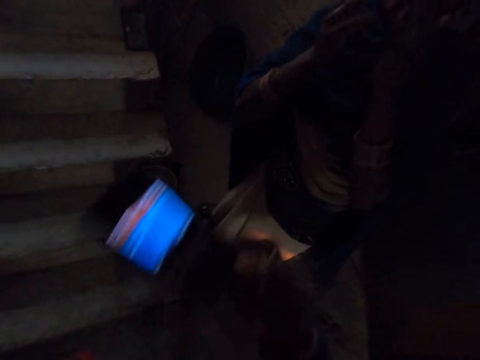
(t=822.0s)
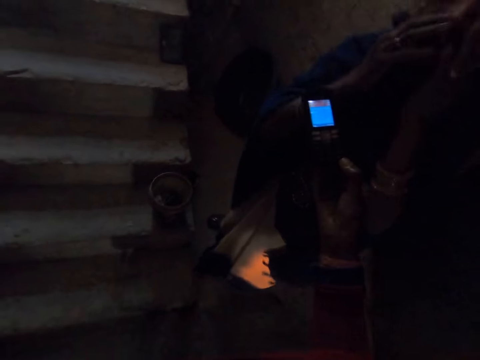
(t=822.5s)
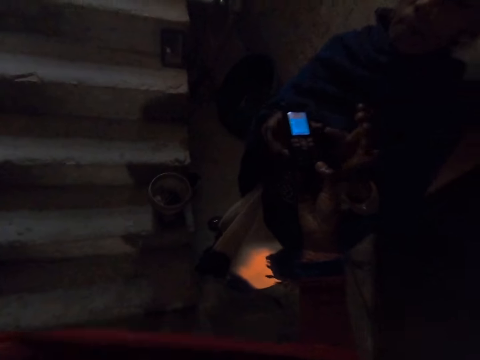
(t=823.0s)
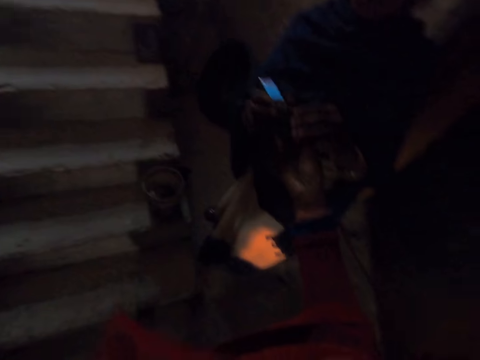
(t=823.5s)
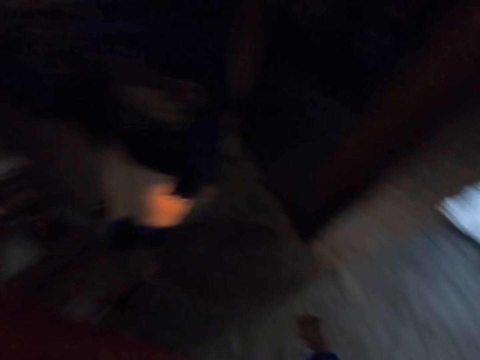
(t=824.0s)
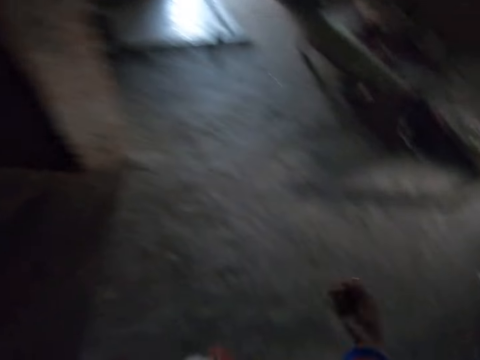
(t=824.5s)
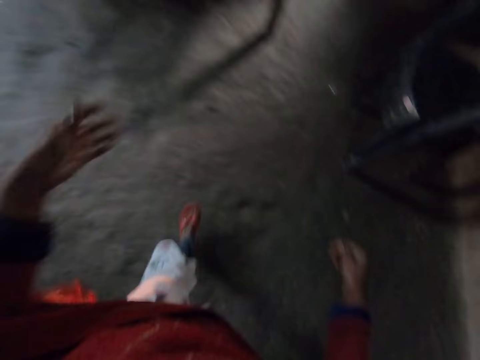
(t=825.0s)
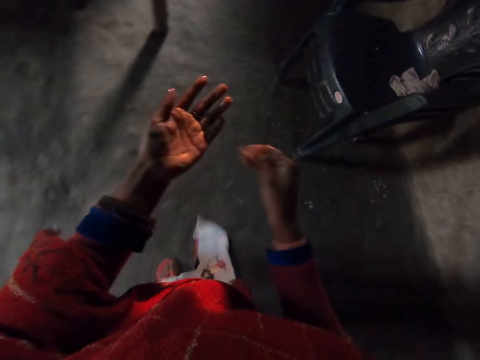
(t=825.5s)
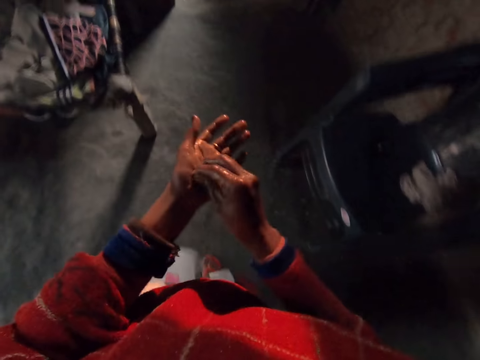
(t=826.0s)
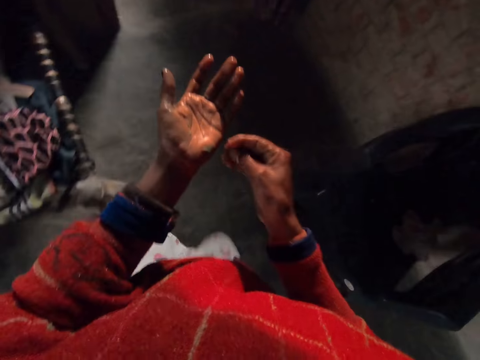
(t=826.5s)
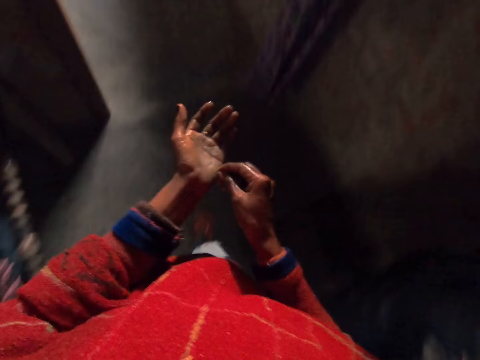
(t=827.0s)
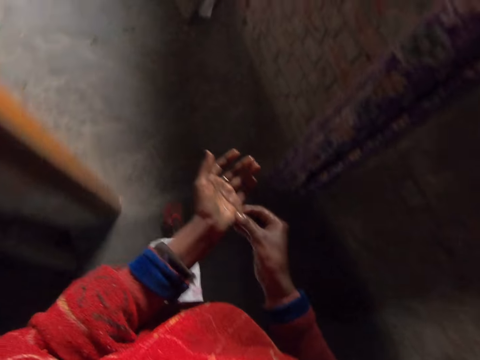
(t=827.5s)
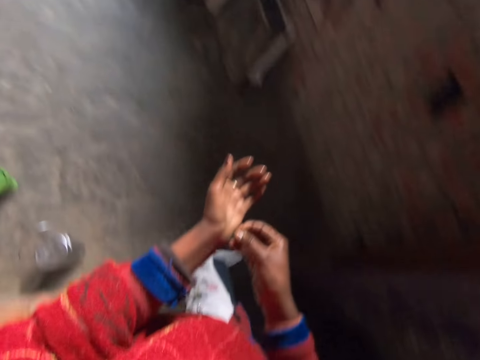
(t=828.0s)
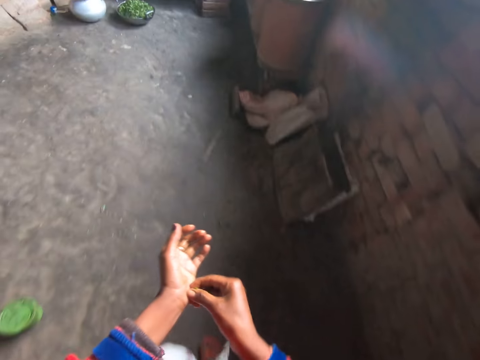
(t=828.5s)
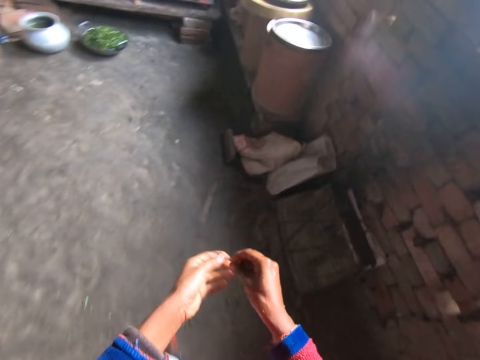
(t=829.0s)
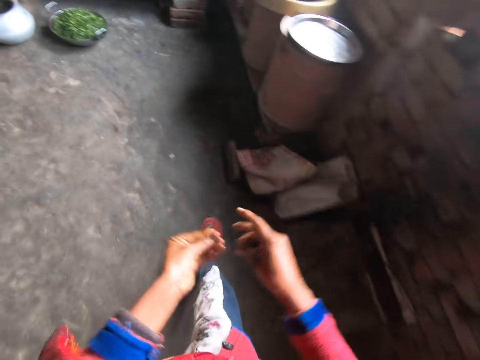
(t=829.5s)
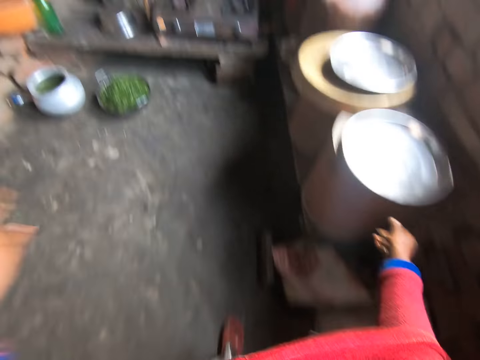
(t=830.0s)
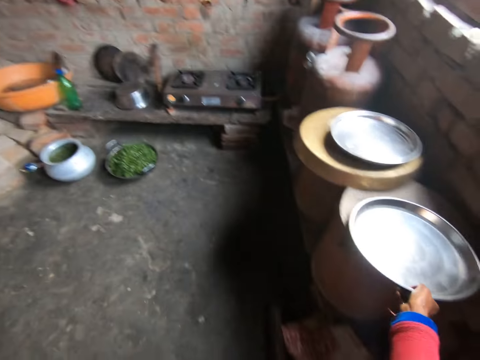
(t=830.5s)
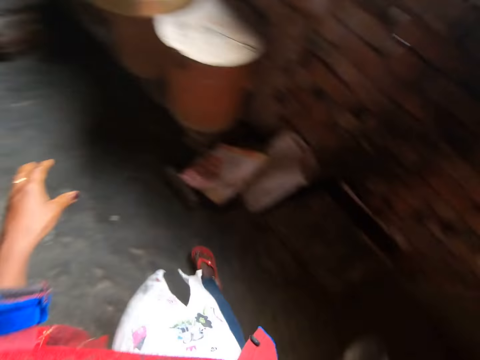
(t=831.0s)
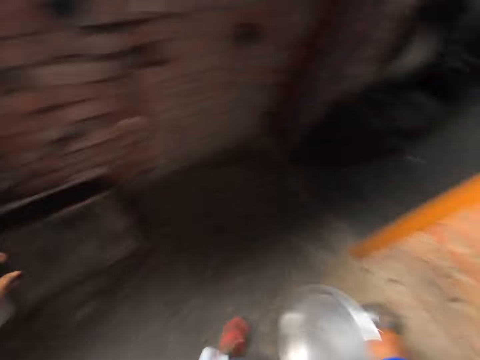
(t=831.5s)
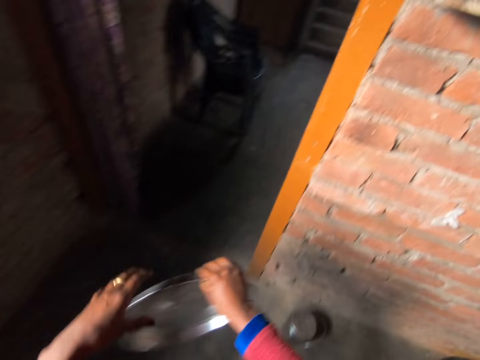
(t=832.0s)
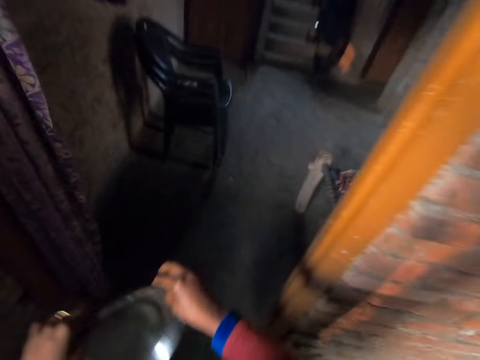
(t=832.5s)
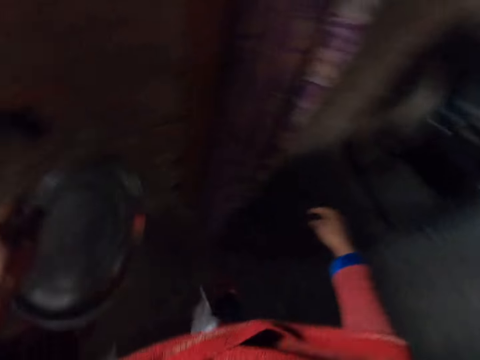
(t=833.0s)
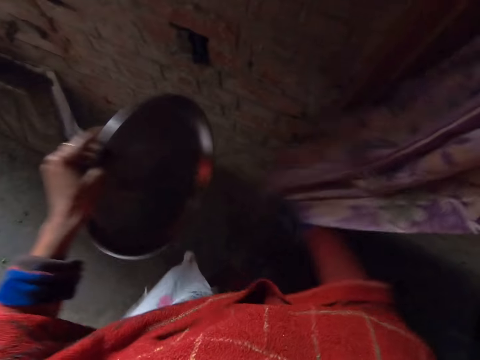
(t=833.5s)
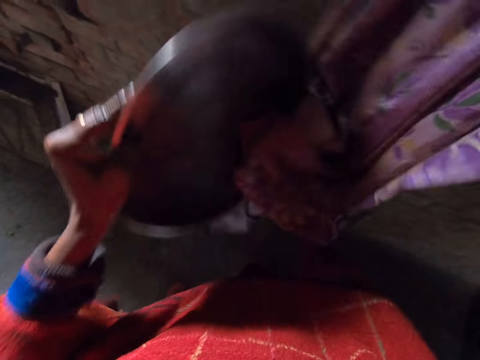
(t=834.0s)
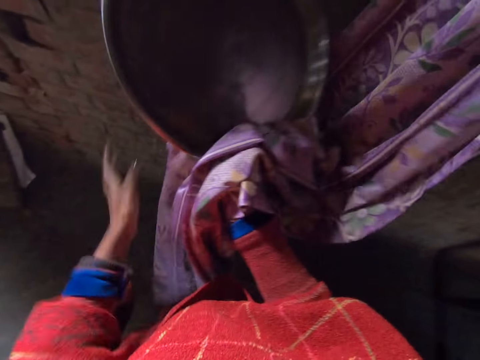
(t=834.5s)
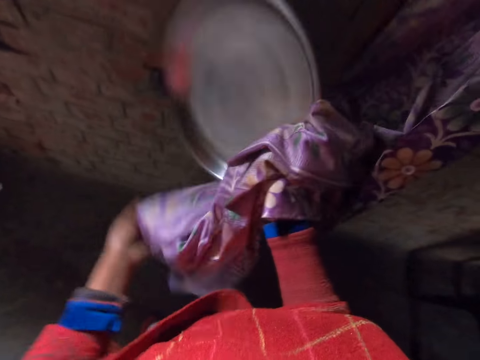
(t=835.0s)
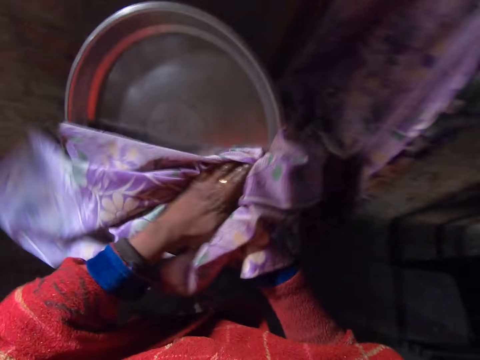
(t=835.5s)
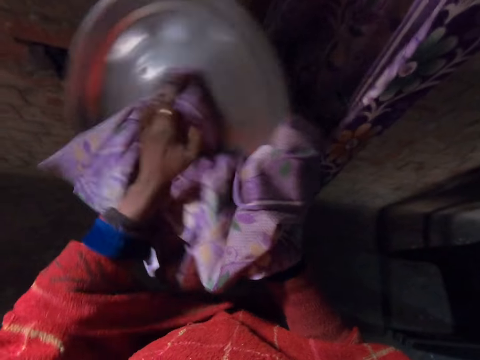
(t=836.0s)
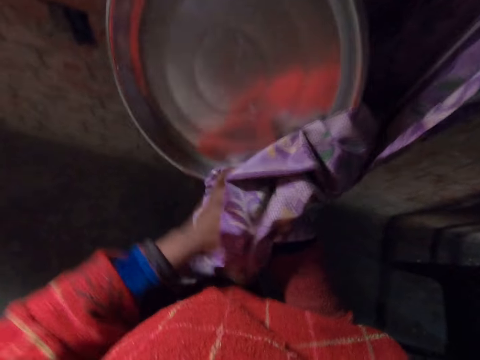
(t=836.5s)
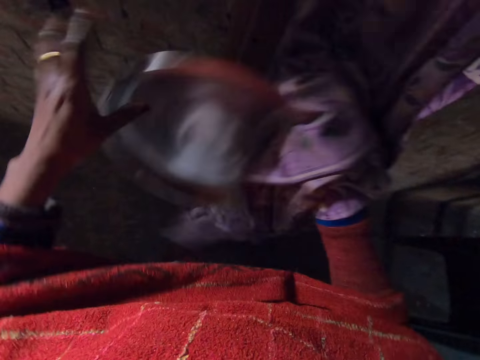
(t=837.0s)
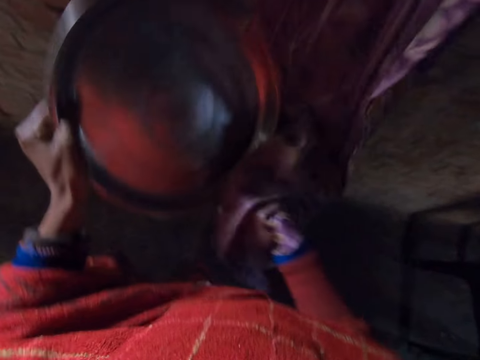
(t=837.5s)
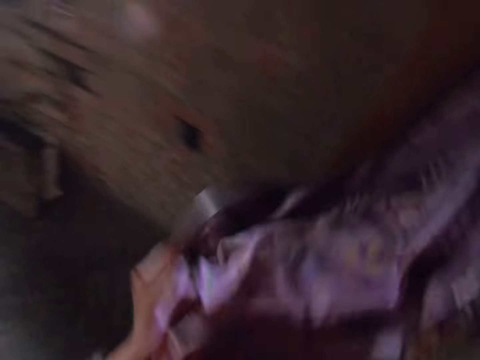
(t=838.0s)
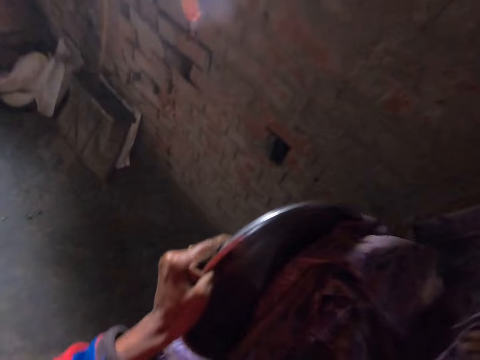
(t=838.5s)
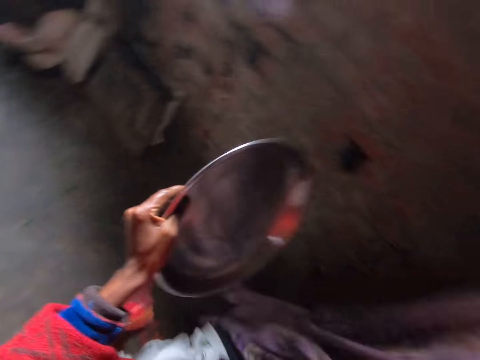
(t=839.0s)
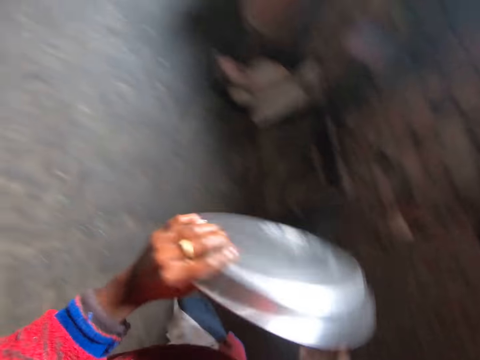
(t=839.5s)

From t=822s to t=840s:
The camera wearer removes the phone from against the left ear. They give the phone to a lady with the right hand. They converse. The lady converses on the phone. The camera wearer steps forward. They walk back to the kitchen. They remove a vegetable from the left hand with the right hand. They move the vegetable to the left hand. They pick up a stainless silver tray with the right hand from on top of a bucket. They move the tray to the left hand. They walk towards the kitchen door. They use the right hand to hold the curtain. They use the curtain to clean the tray with the right hand. They move the tray to the right hand. They use the left hand to hold the curtain. They use the curtain to clean the tray with the left hand. They move the tray to the left hand. They use the curtain to clean the tray with the right hand.

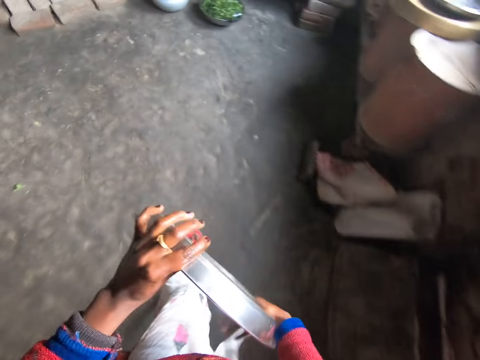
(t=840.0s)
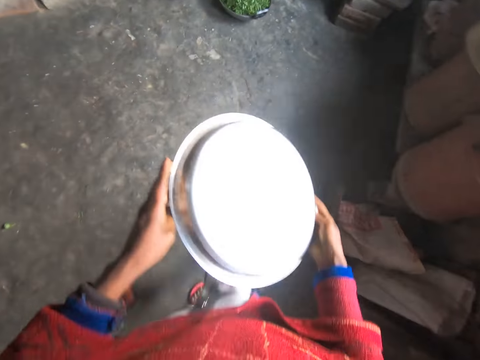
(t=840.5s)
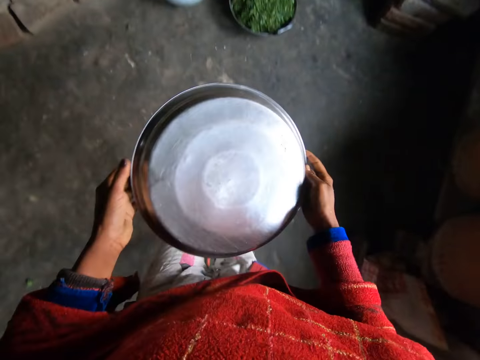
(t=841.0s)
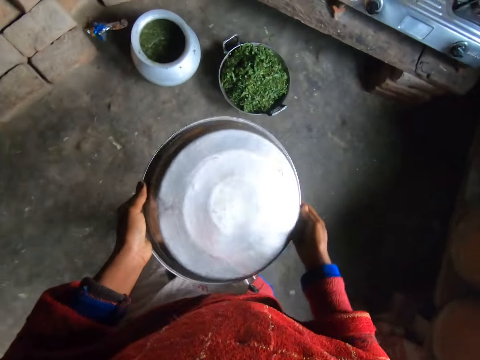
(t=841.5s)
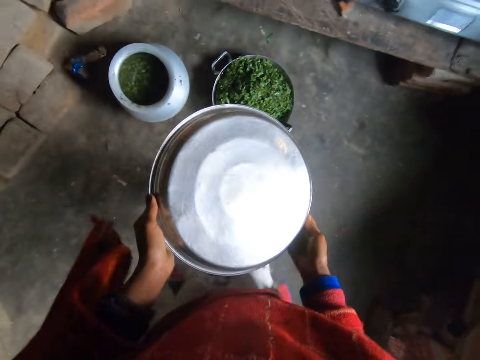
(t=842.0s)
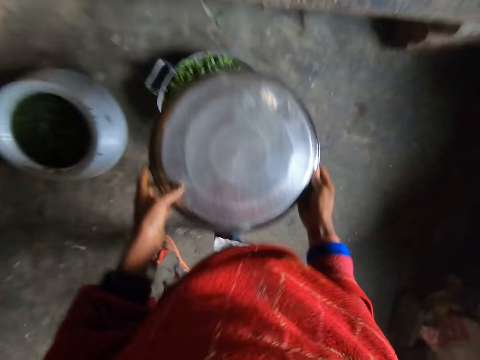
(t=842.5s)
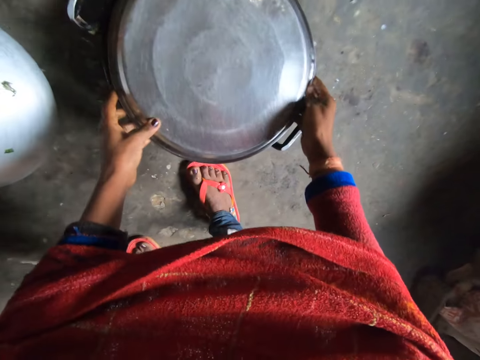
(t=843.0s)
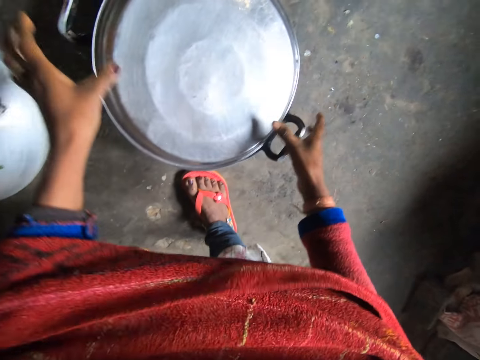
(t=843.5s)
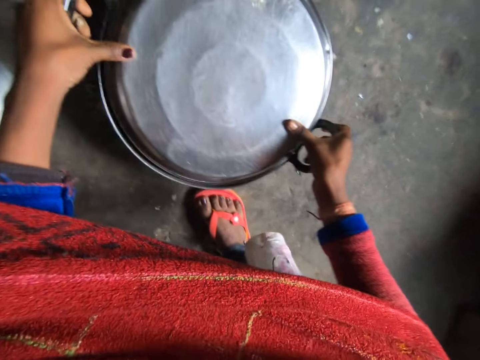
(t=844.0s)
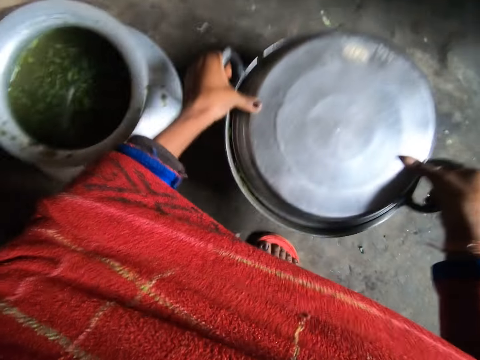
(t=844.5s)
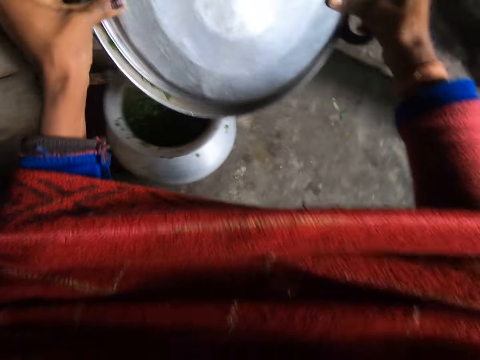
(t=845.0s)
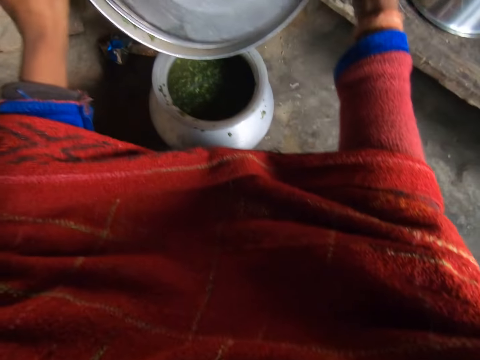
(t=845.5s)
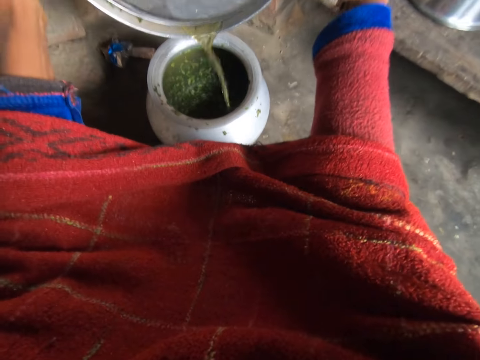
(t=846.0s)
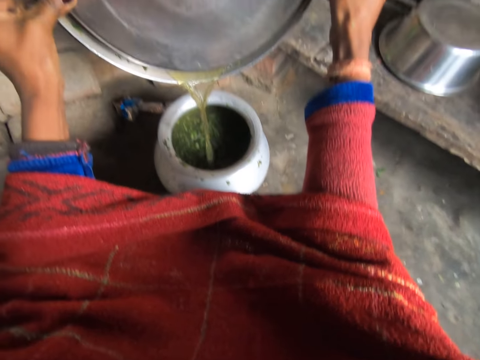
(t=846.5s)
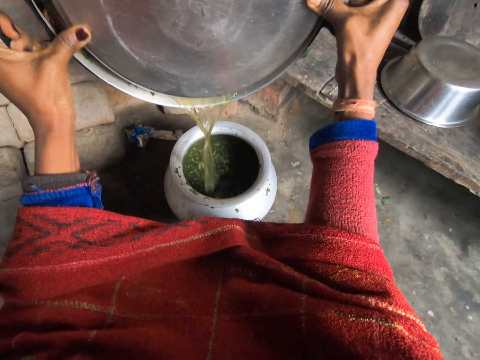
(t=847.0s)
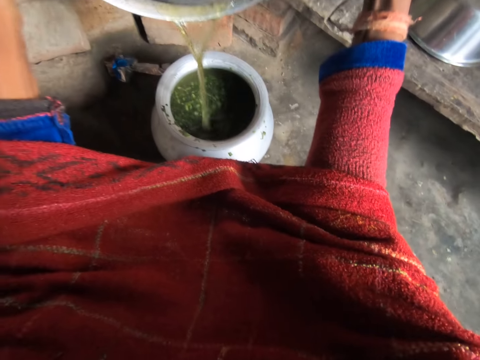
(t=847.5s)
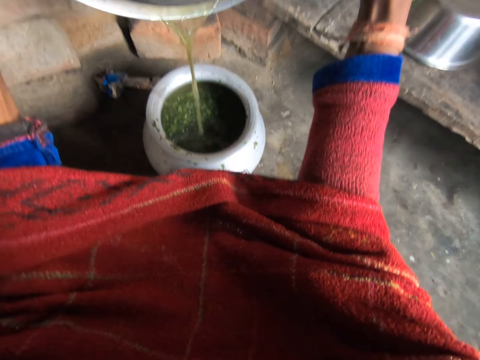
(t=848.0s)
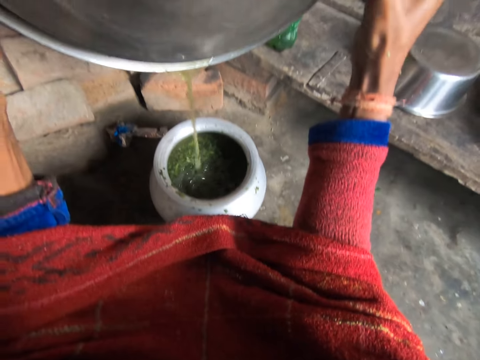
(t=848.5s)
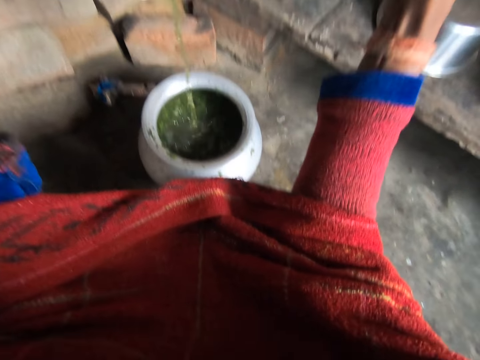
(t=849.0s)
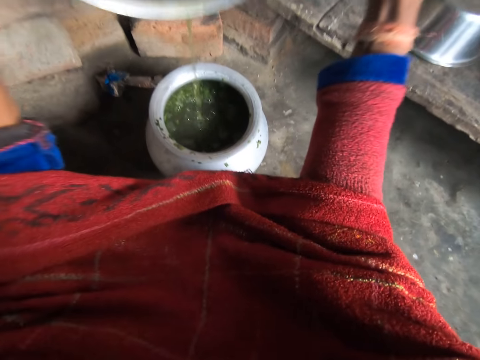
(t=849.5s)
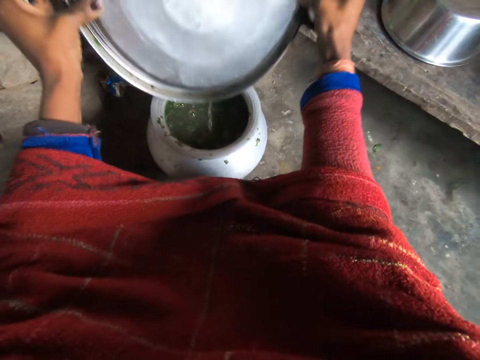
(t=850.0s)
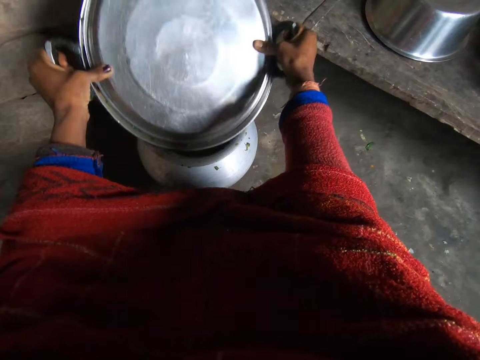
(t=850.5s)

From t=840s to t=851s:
The camera wearer turns the tray upside down with both hands. They walk back to the kitchen. They cover the small pot with vegetables with the tray in both hands. They lift up the small pot. They bend the small pot over the big pot. They sieve out water from the small pot to the big pot.
